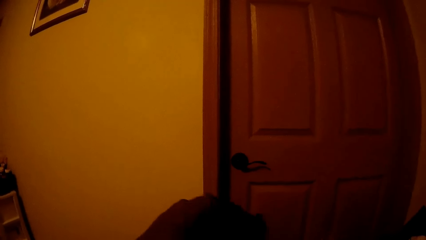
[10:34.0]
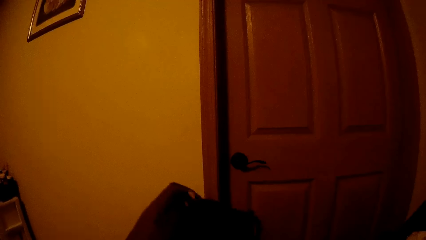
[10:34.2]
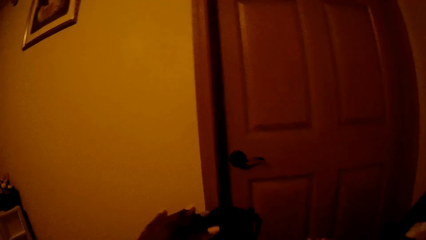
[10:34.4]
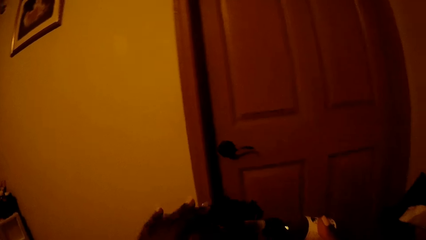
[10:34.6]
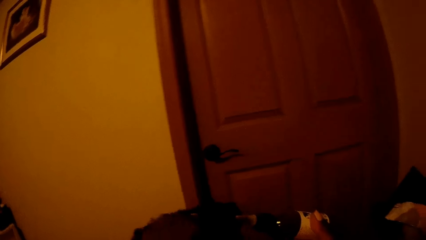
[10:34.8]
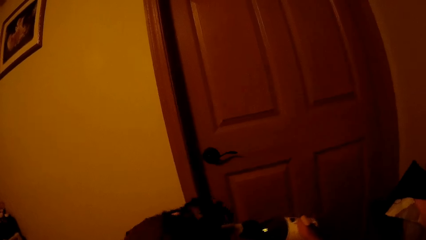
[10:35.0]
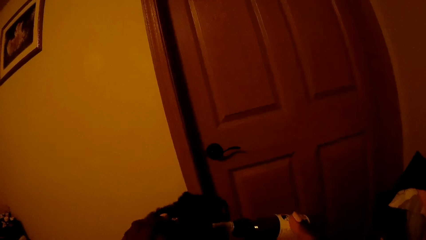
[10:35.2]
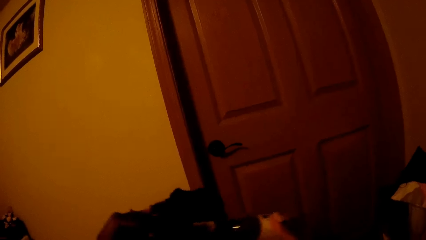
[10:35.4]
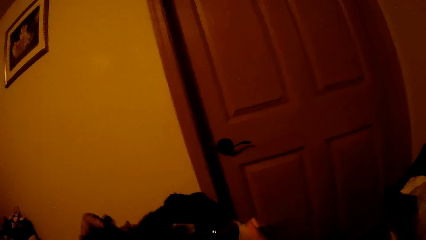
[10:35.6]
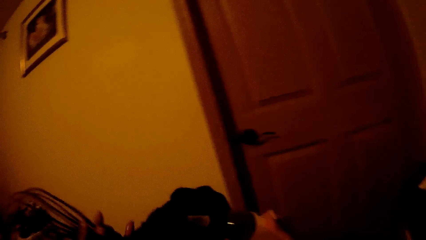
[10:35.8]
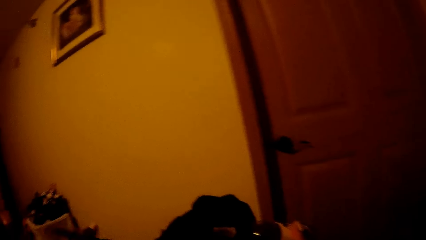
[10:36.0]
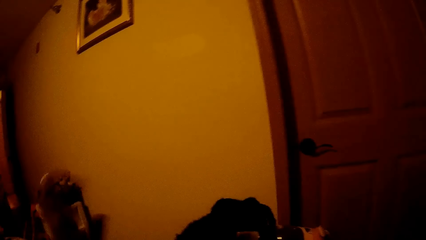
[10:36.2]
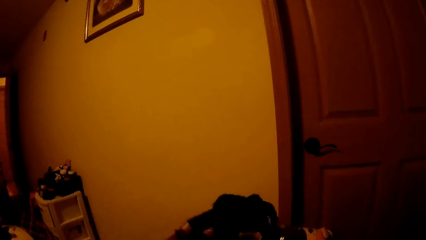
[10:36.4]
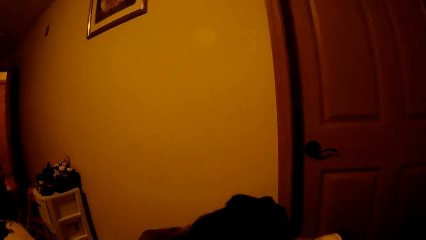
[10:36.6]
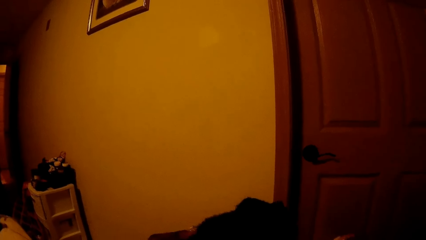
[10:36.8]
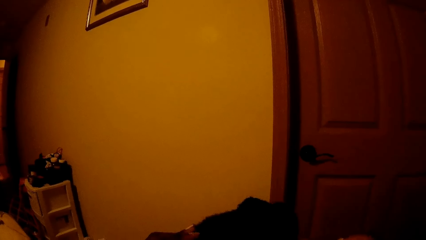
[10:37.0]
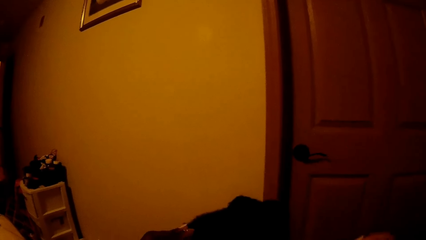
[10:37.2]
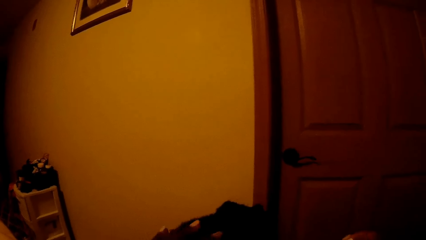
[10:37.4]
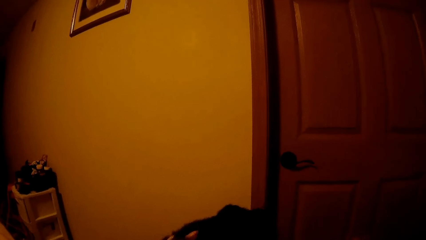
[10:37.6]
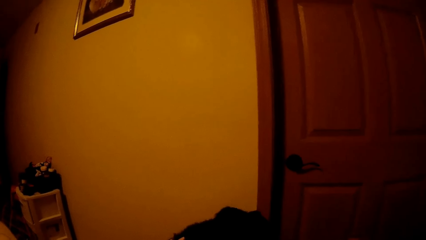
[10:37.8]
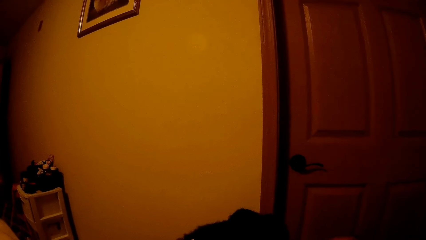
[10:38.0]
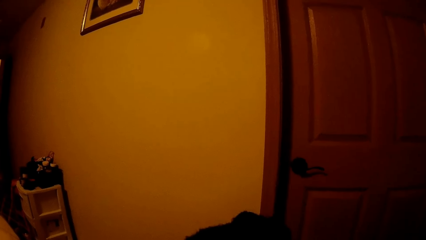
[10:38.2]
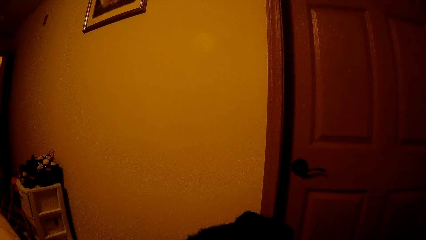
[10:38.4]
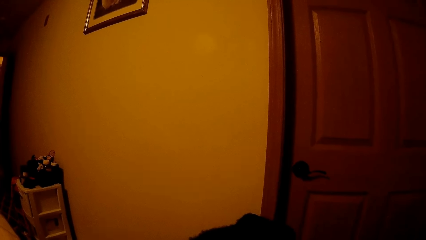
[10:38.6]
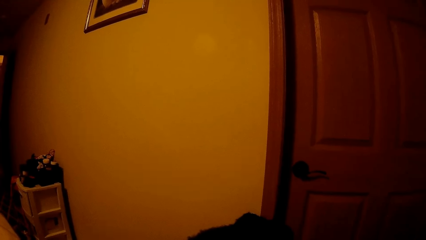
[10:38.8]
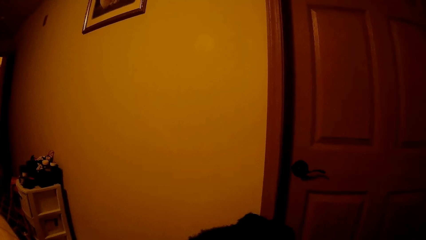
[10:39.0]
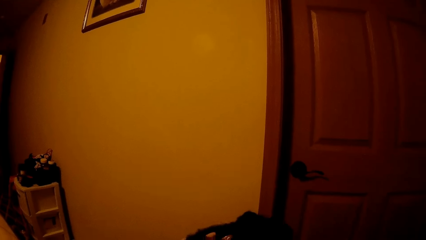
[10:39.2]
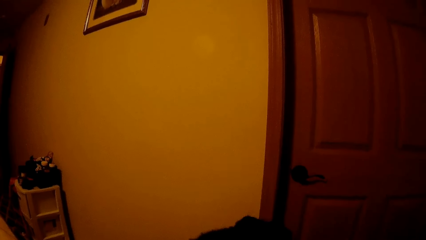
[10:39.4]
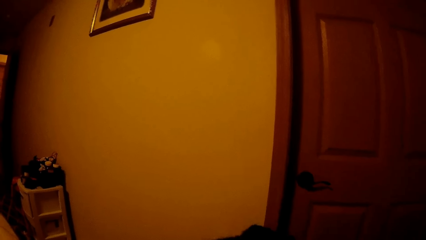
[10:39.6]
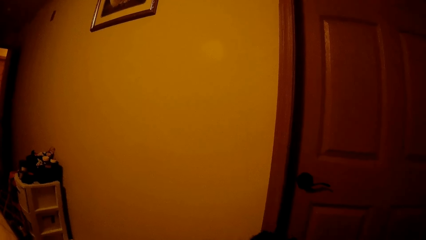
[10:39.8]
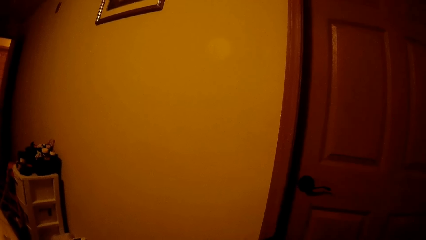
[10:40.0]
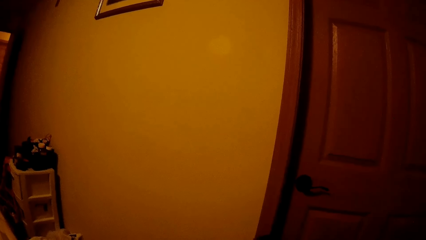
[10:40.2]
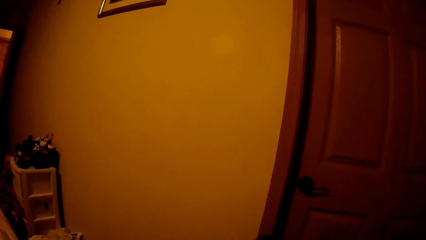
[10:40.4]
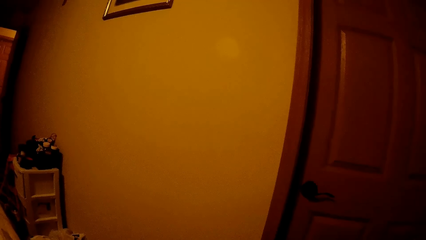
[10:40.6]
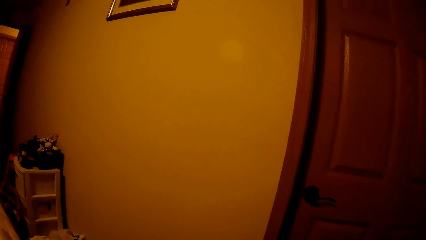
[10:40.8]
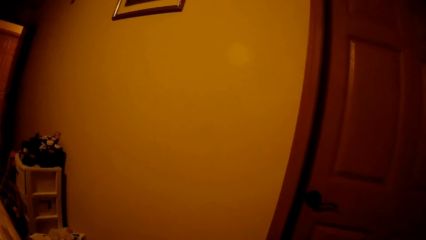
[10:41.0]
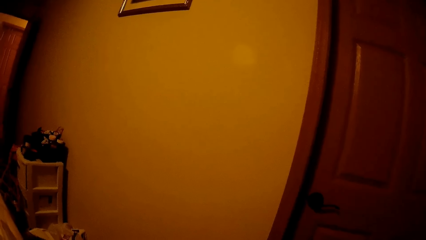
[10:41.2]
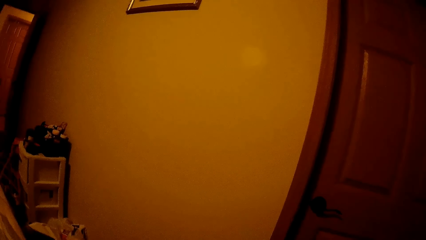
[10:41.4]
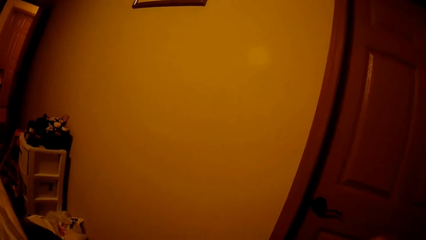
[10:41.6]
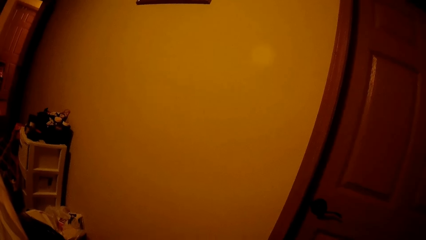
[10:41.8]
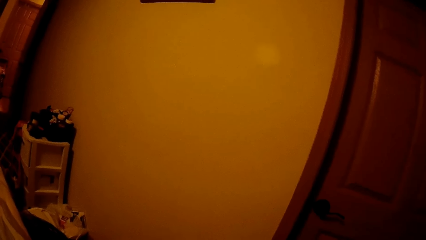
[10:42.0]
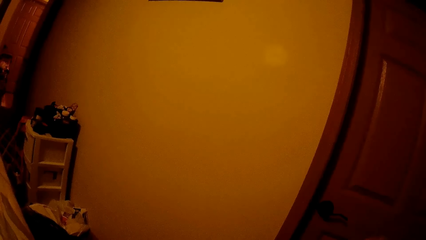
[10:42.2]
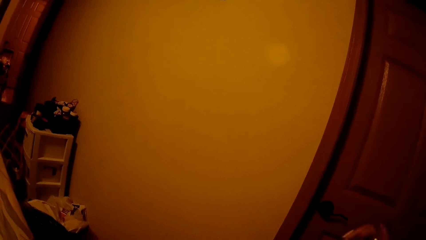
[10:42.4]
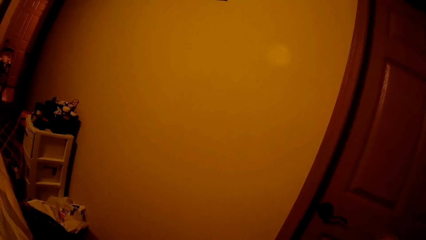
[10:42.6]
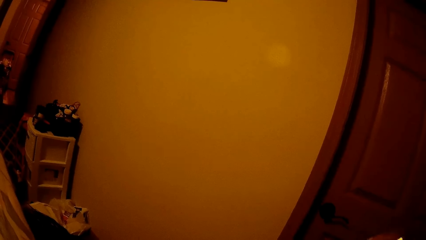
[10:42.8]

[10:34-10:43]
The camera wearer makes the kid's hair. She applies ointment to the kid's hair with her right hand.

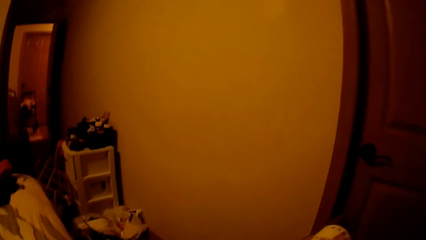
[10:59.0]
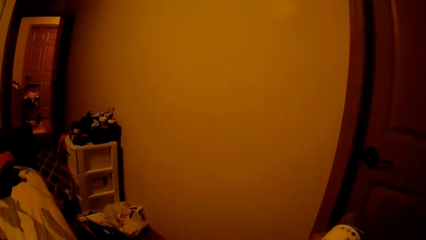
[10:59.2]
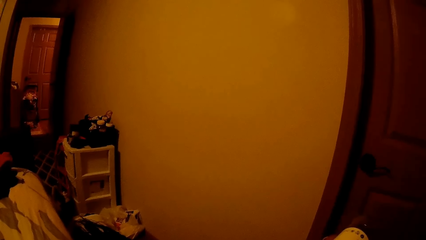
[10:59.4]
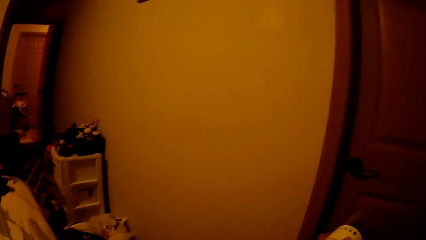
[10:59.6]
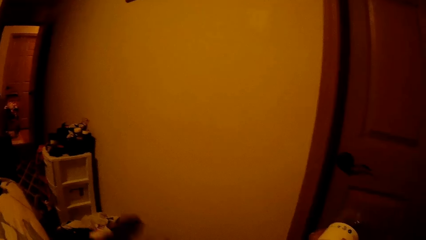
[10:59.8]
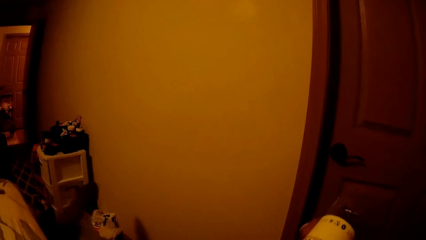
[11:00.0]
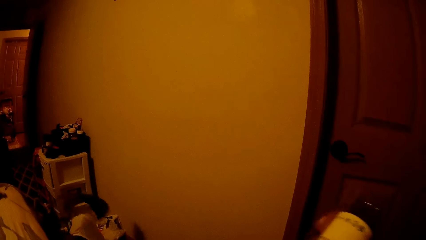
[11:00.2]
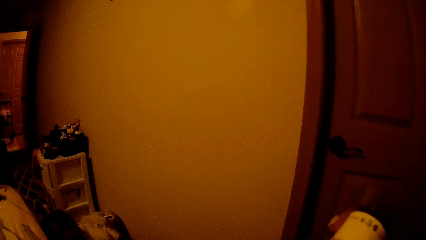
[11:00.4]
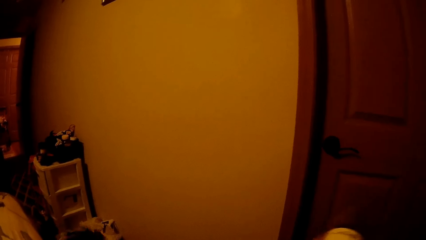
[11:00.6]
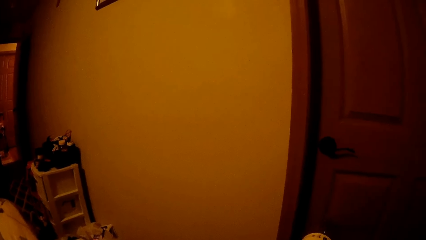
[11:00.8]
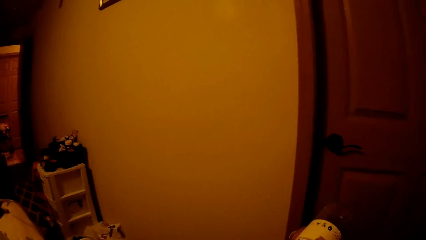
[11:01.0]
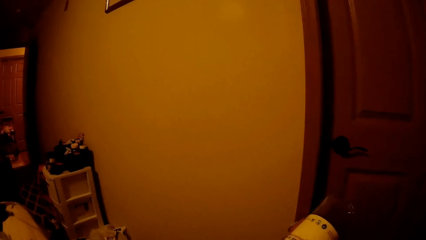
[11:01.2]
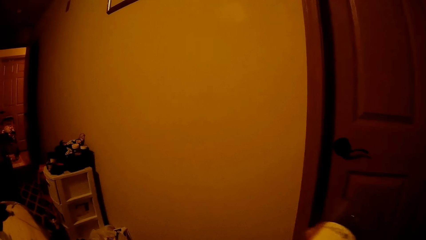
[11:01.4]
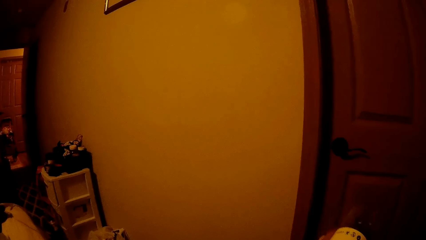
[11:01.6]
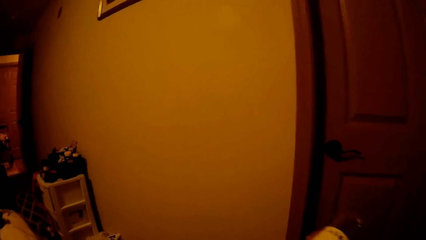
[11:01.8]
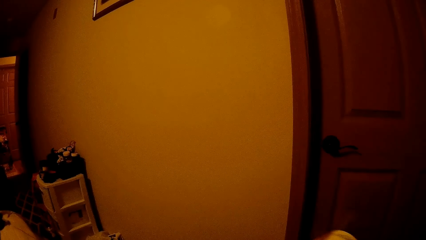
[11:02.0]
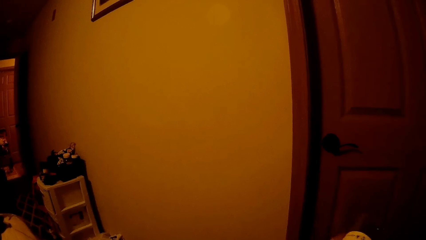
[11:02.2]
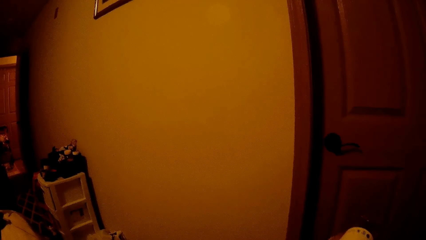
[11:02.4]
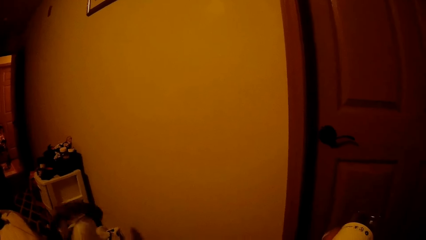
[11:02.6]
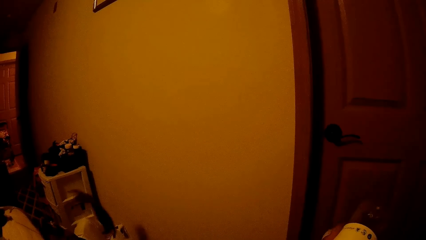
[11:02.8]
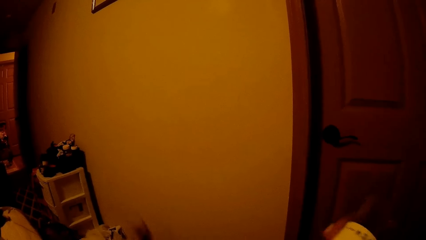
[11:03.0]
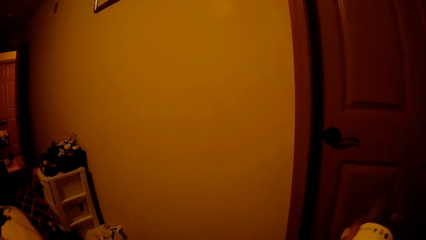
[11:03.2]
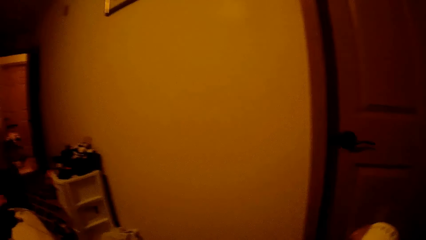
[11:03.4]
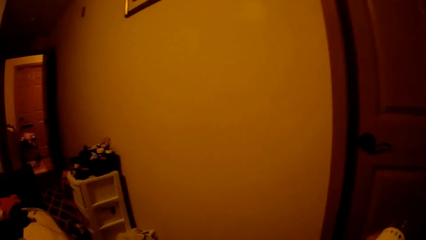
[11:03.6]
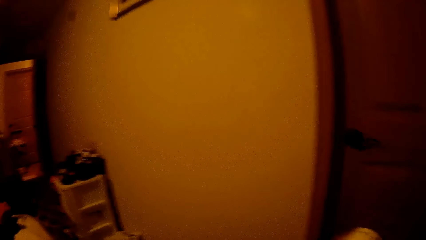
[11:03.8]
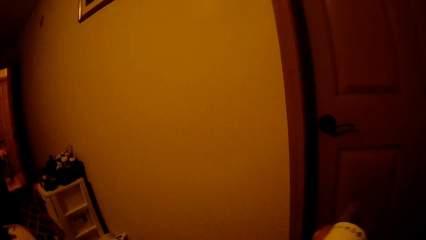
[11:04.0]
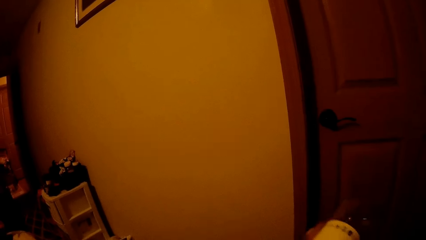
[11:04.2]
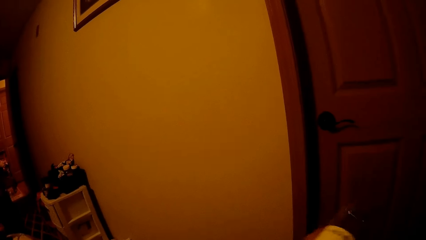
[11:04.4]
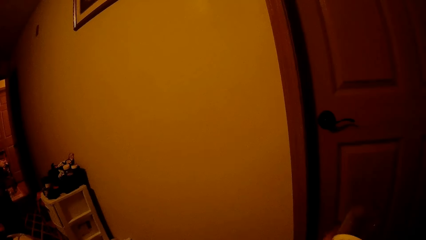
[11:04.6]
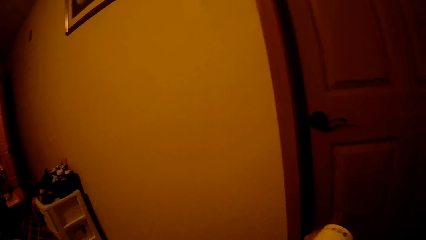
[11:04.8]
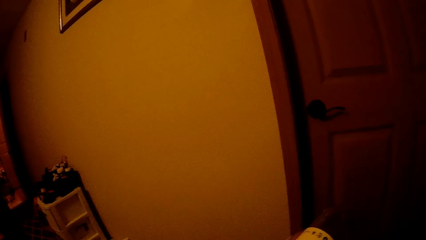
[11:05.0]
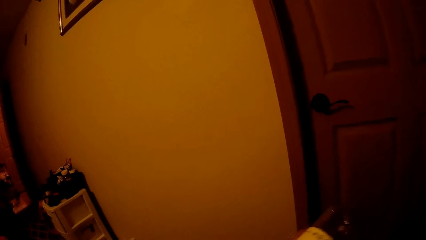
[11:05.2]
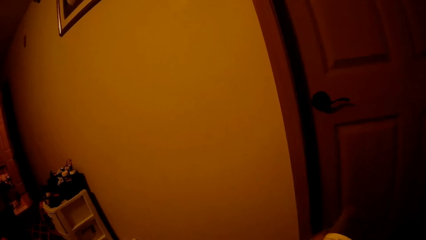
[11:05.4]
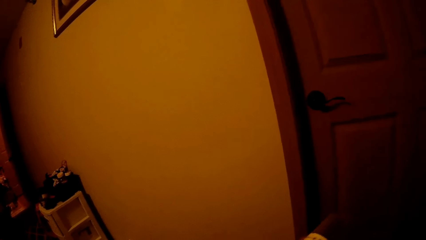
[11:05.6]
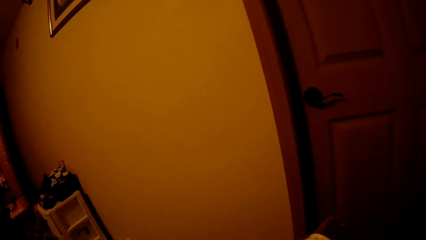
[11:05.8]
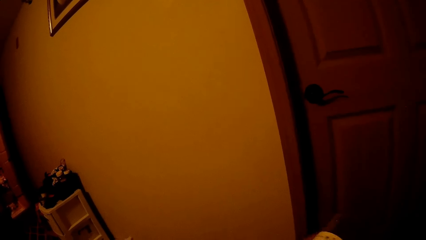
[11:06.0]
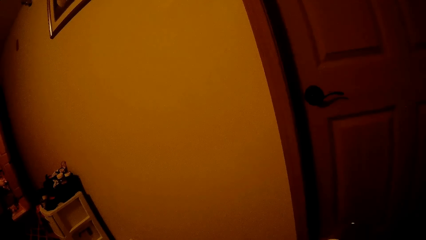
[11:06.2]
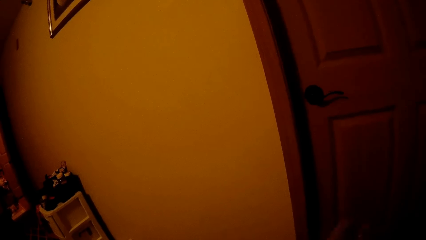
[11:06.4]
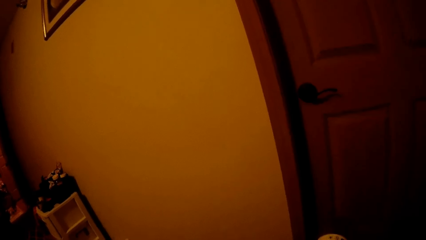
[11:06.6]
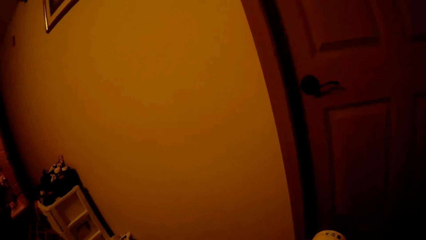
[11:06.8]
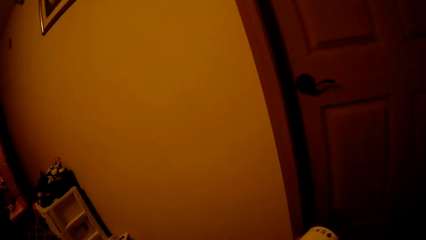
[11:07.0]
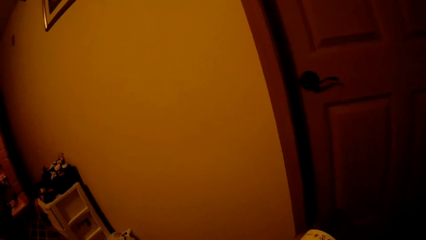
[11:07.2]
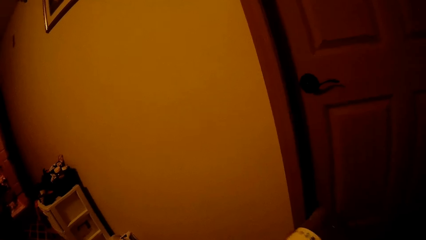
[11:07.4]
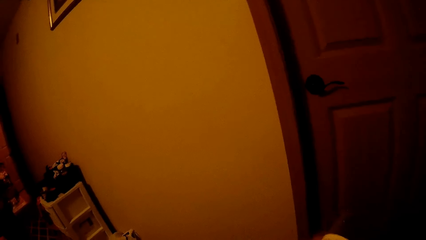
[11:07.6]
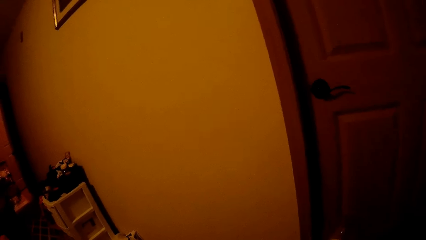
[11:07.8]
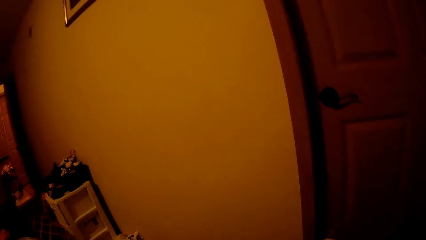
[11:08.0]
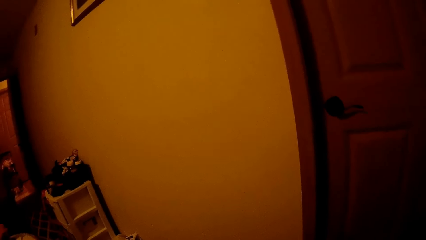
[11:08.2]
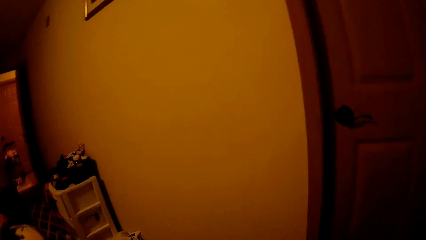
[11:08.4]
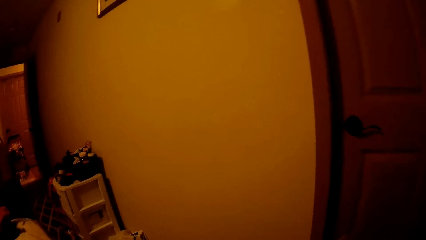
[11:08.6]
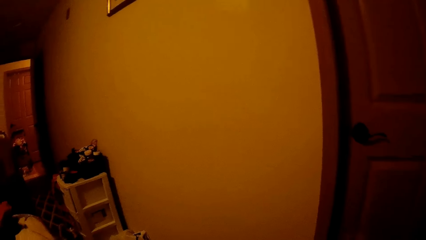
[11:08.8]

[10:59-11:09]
The camera wearer applies oil on the kid's hair.
